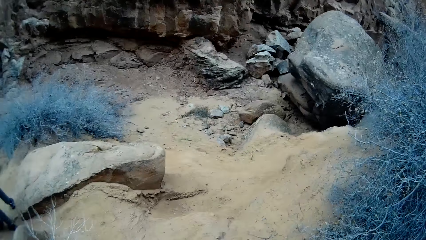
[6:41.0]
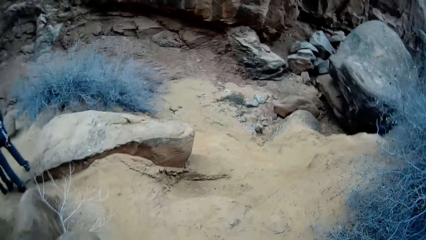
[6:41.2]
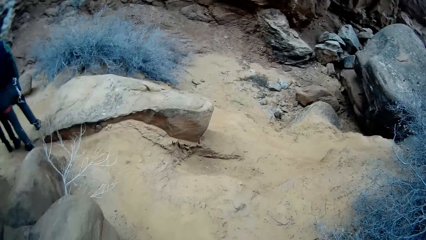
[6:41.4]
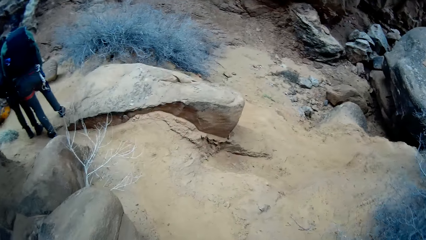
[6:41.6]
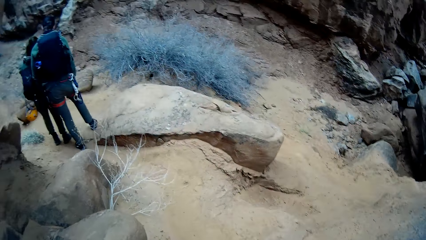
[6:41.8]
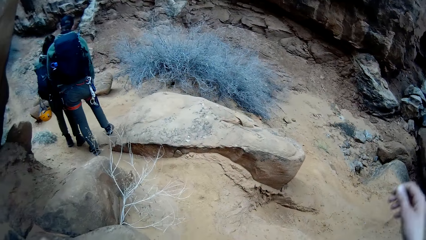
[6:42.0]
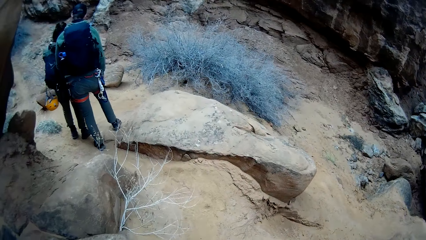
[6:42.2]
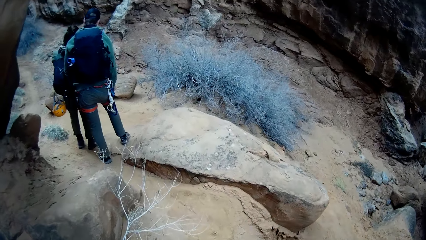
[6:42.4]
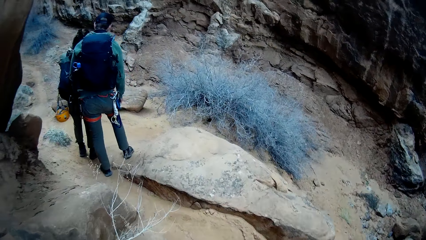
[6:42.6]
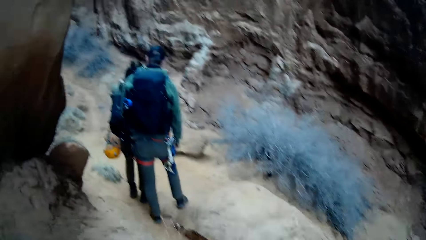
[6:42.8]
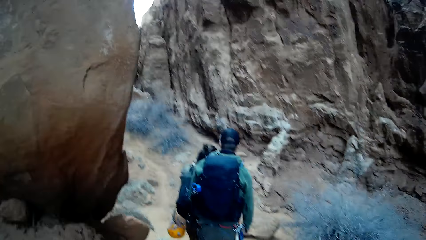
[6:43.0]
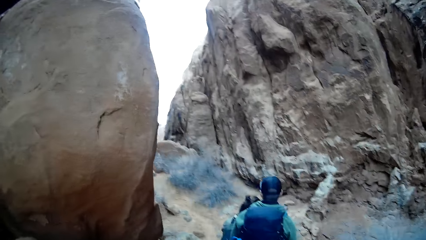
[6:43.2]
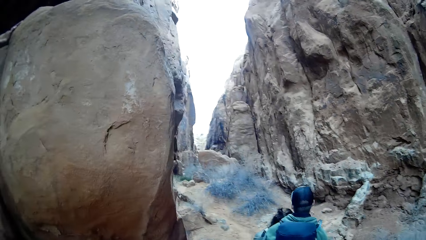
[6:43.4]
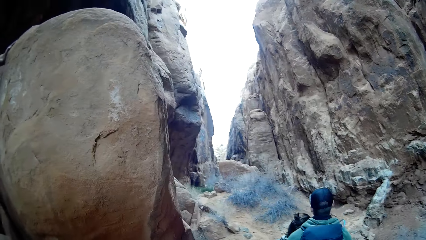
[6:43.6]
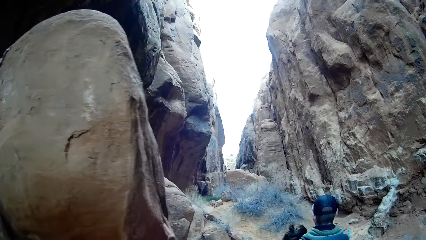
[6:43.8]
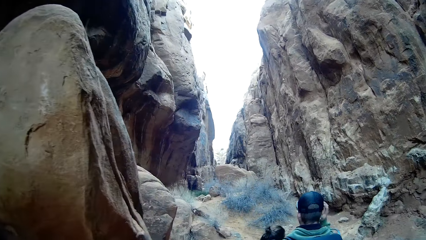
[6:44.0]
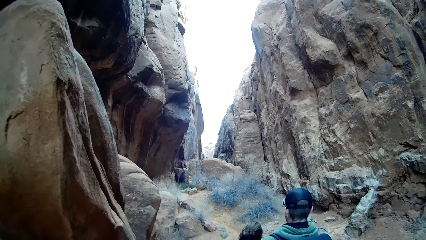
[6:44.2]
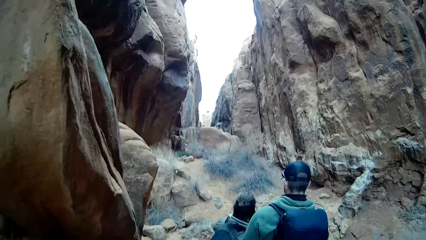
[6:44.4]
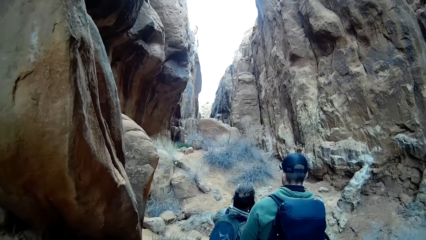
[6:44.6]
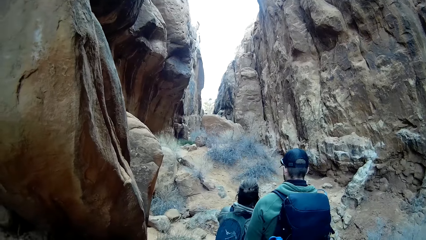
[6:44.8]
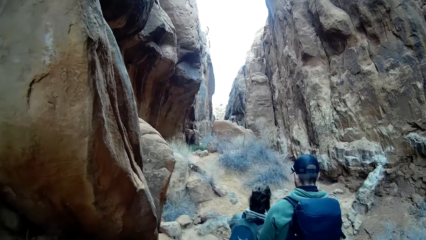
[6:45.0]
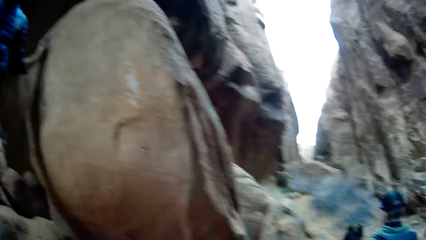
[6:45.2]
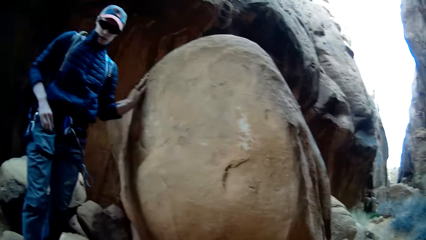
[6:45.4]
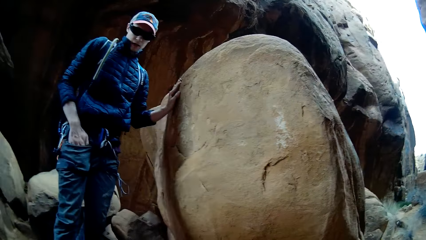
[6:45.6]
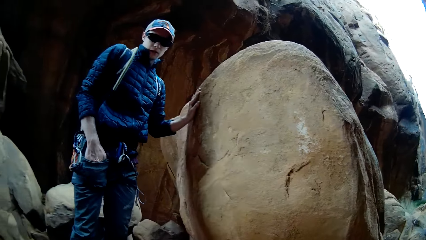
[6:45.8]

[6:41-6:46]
The camera wearer walks towards a man. They stare at the rocks. They look at another man.
